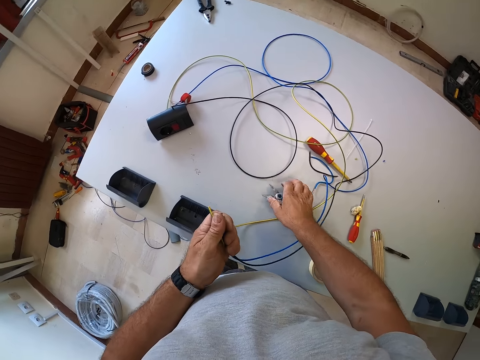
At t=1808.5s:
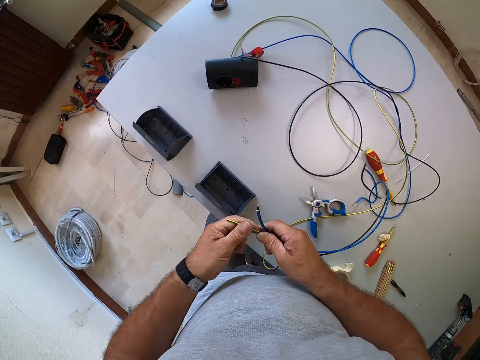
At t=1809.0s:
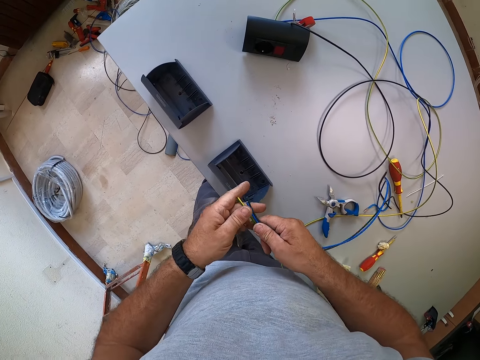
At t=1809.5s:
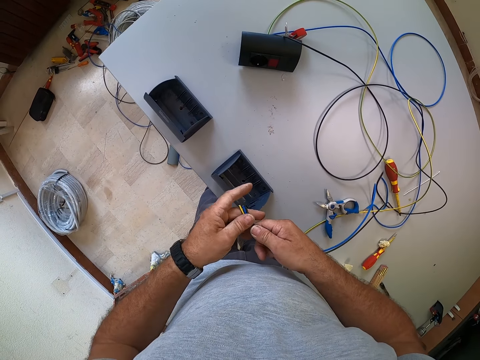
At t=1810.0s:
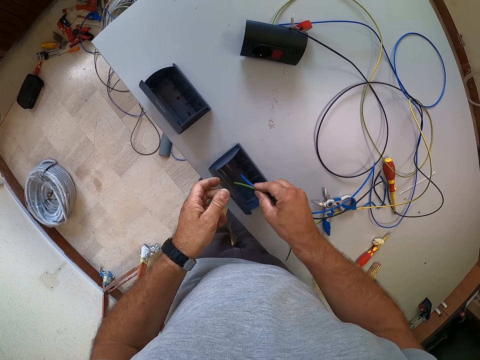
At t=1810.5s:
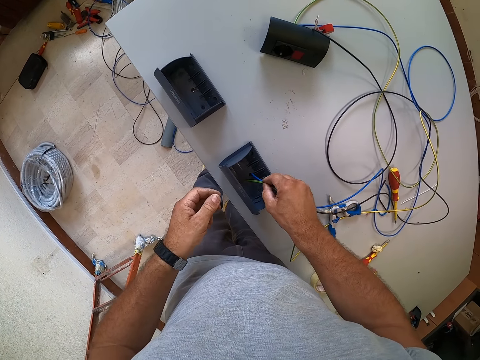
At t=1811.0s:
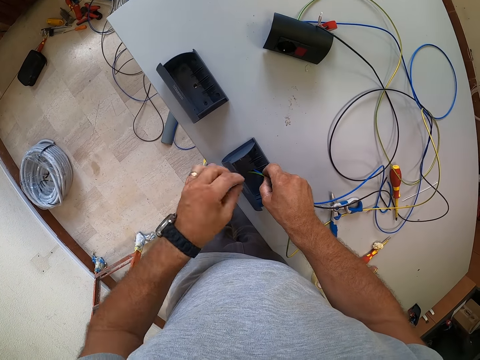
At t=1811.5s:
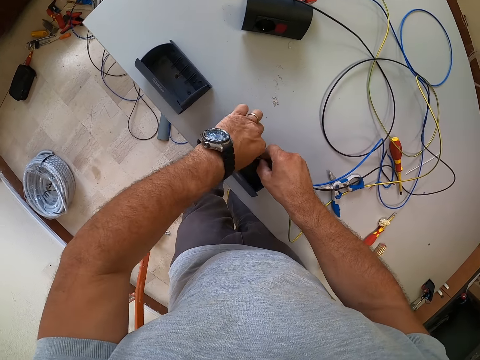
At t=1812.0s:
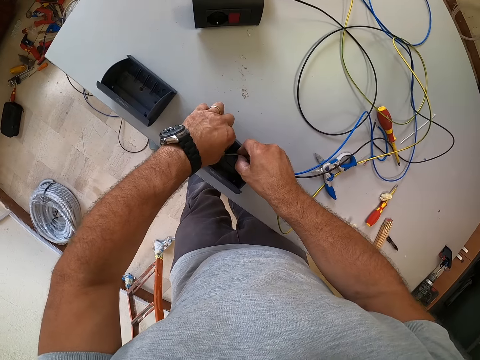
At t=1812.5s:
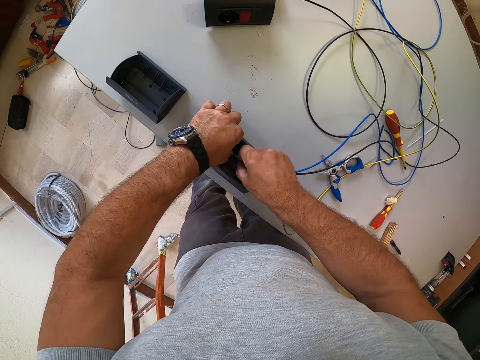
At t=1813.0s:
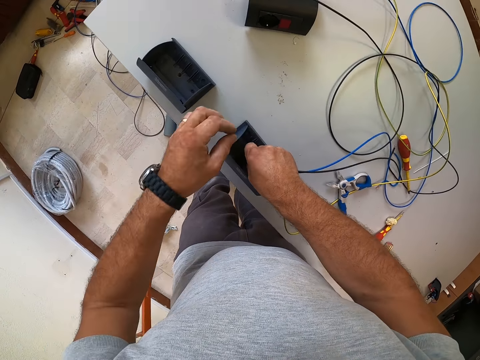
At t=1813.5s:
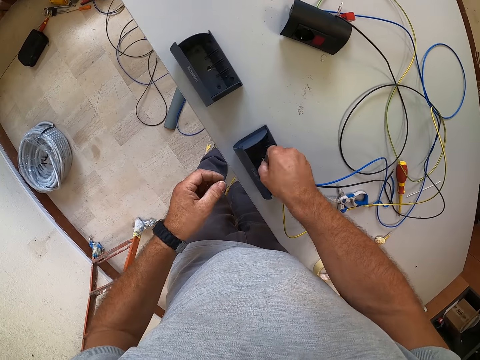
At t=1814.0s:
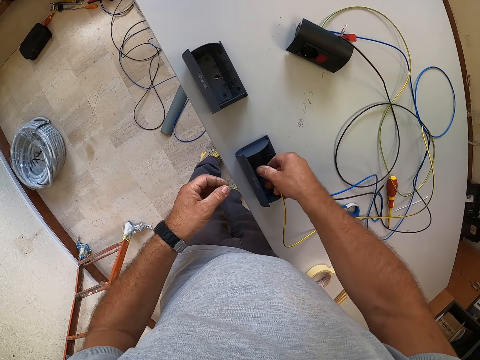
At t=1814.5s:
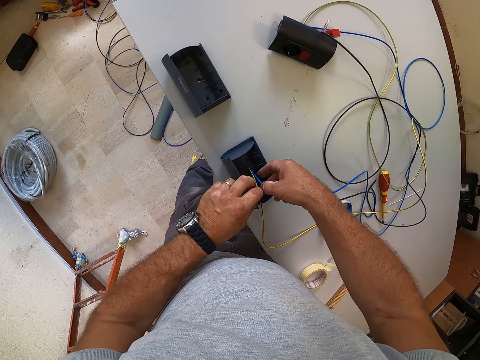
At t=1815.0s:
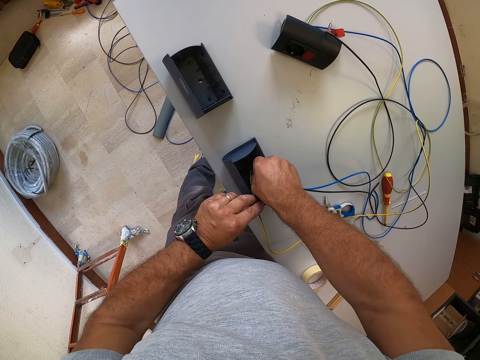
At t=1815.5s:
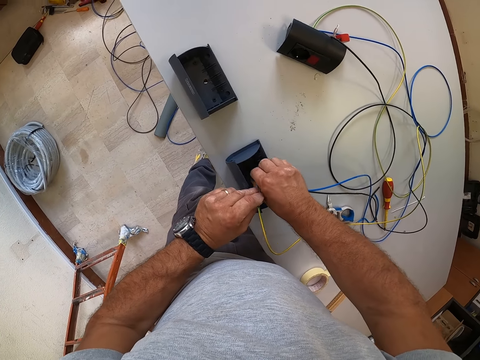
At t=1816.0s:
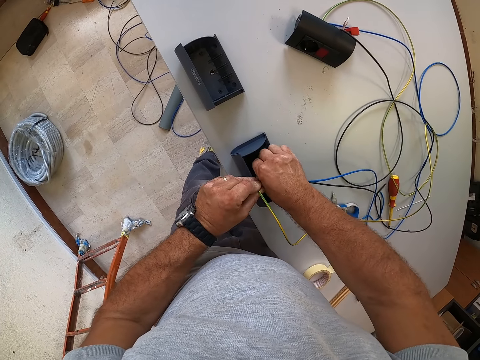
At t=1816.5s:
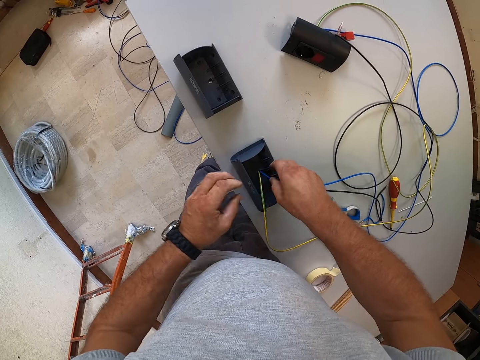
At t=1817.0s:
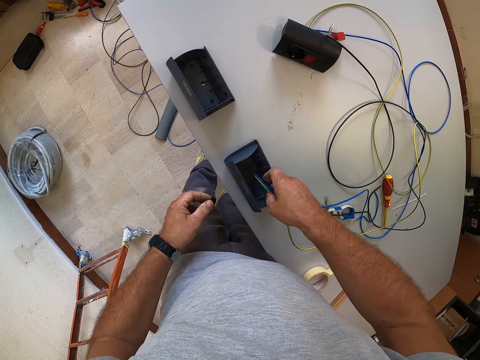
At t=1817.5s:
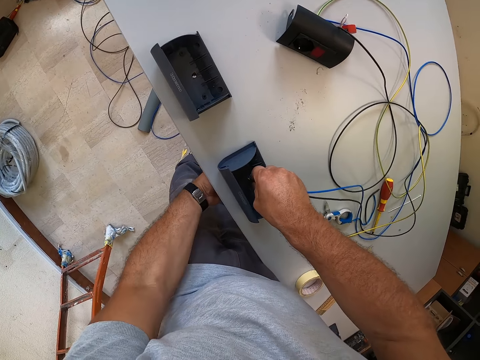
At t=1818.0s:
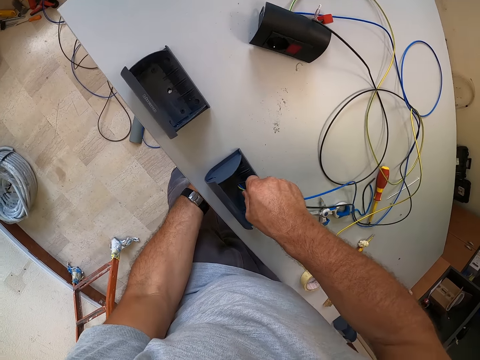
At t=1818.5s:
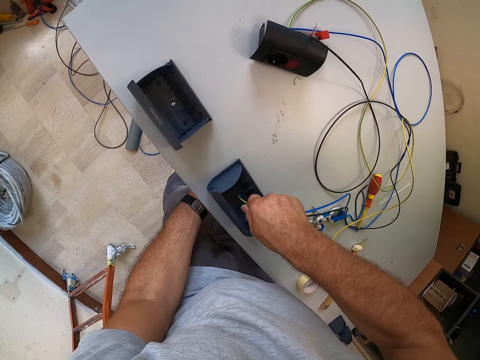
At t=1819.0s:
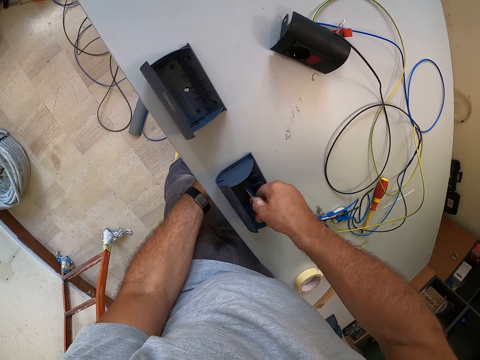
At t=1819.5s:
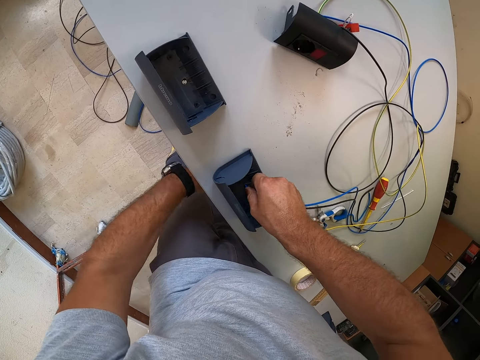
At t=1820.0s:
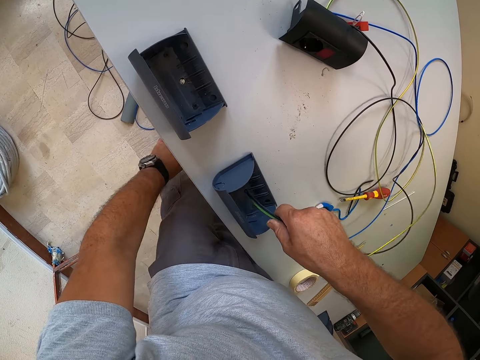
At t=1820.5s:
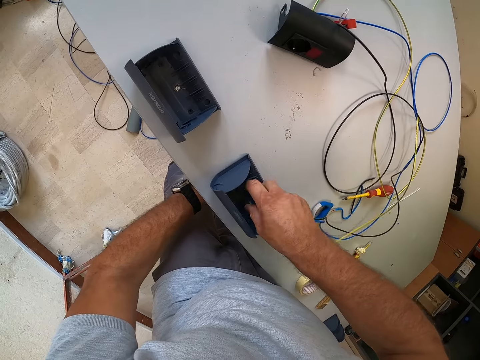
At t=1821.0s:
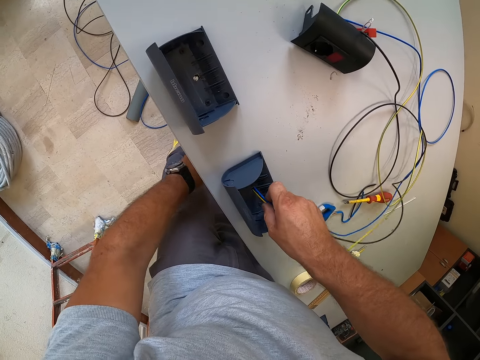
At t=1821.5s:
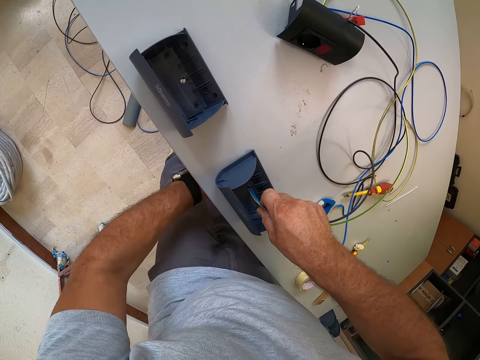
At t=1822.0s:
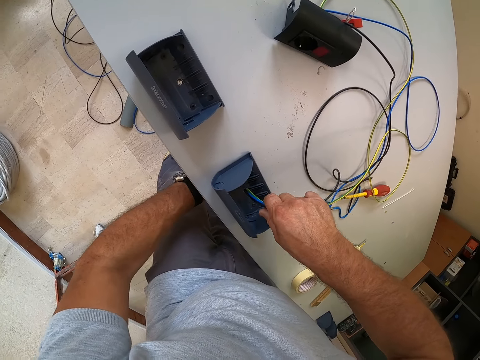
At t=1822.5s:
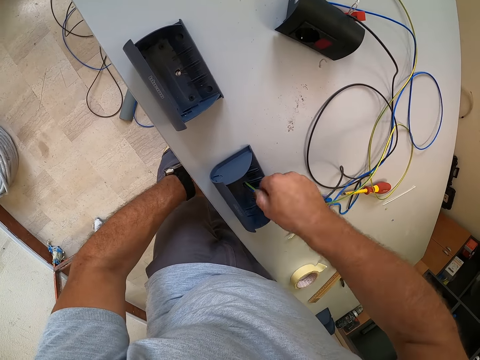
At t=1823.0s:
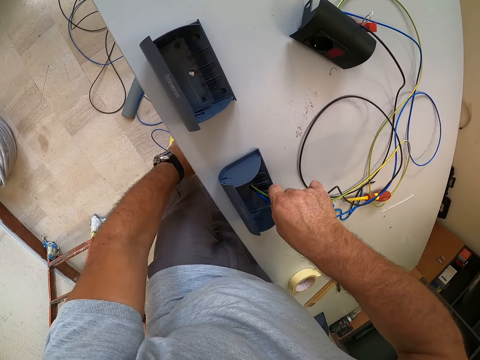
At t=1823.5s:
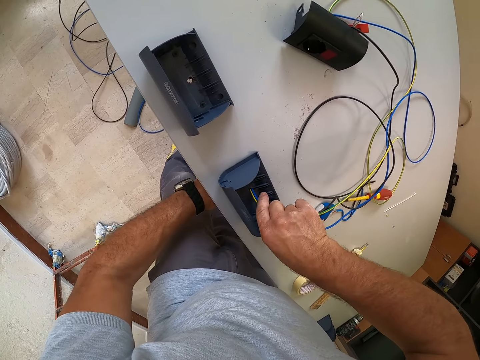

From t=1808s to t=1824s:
The camera wearer drops the pliers back on the table. He holds the cables with both hands. He passes the wires through the socket back box or socket box. He inserts the cables with both hands. He removes one hand from the cables. He inserts the cables in the socket box. He holds the cables with both hands. He inserts the cables in the socket box. He pulls the wires from under the table with his left hand. He inserts the cables in the socket box. He pulls the cables under the table.

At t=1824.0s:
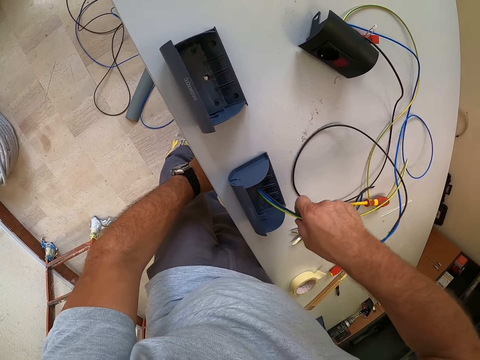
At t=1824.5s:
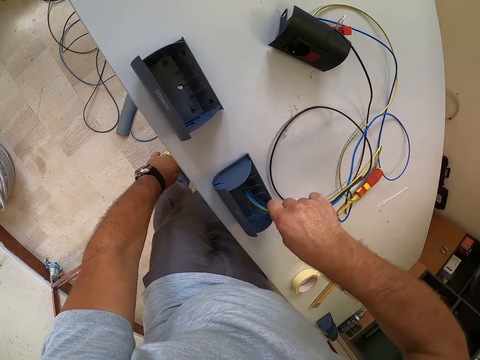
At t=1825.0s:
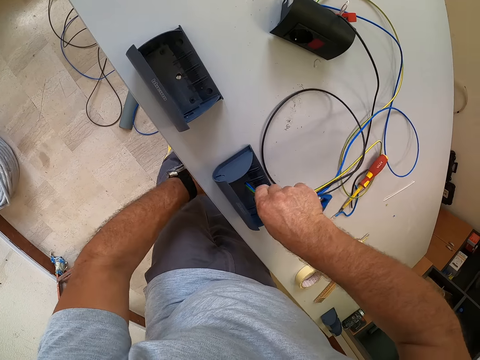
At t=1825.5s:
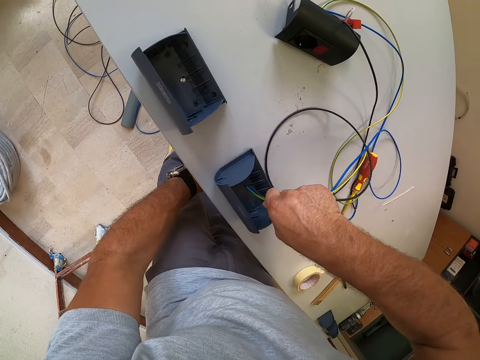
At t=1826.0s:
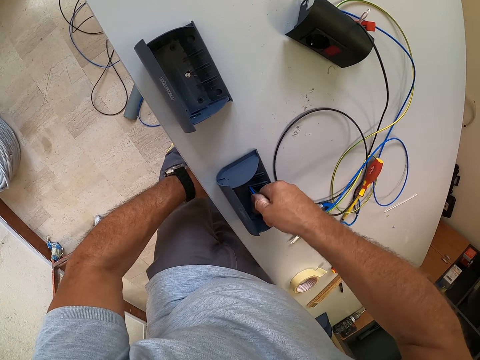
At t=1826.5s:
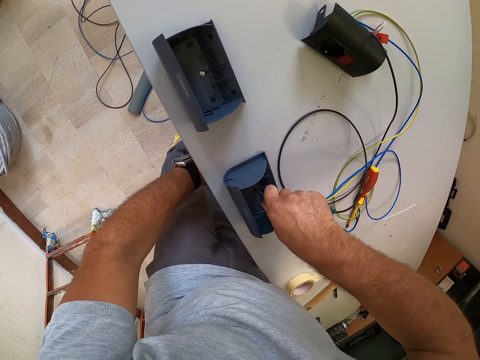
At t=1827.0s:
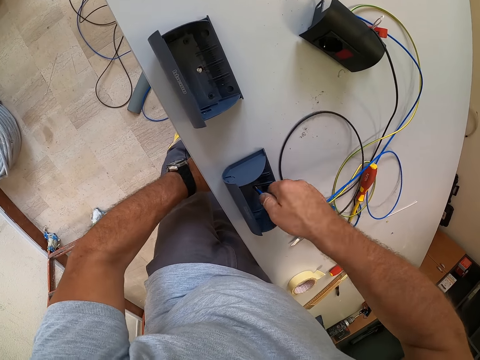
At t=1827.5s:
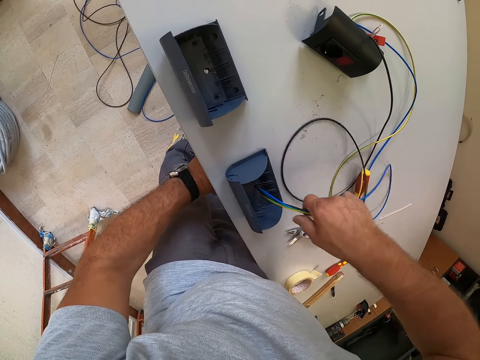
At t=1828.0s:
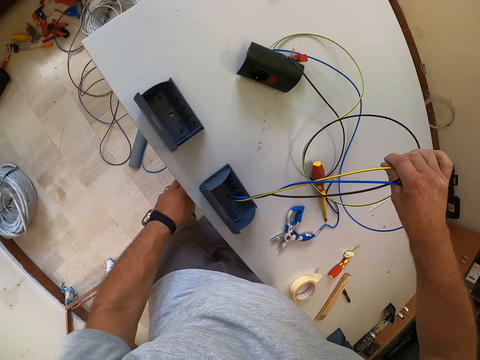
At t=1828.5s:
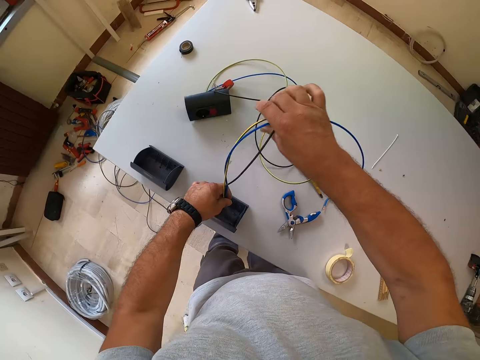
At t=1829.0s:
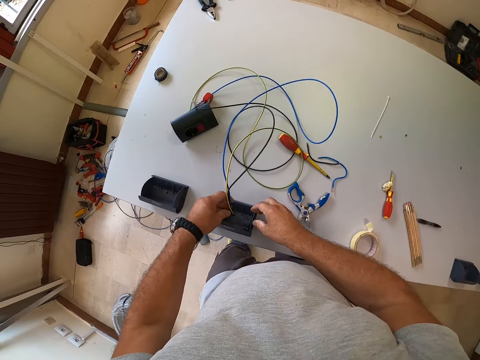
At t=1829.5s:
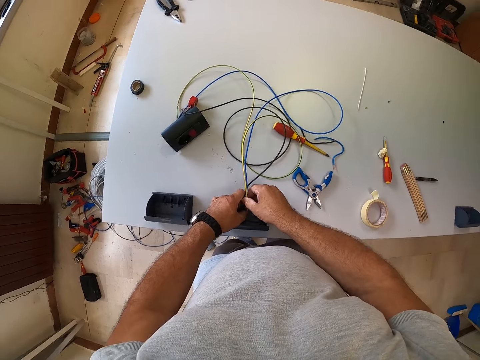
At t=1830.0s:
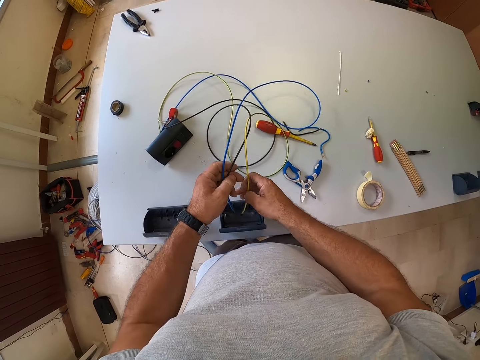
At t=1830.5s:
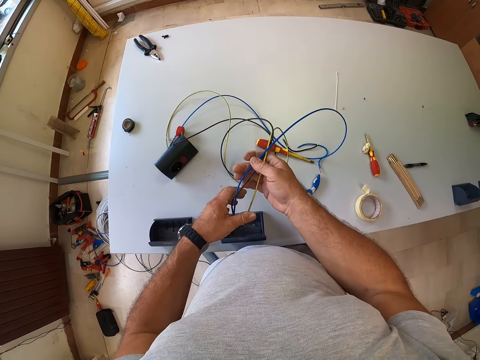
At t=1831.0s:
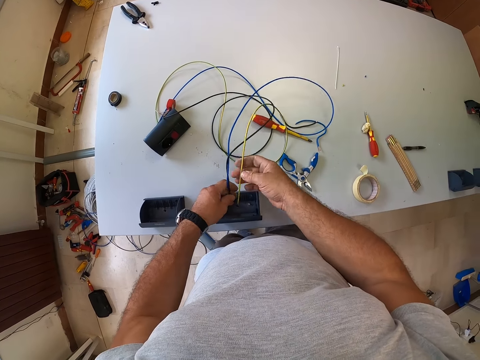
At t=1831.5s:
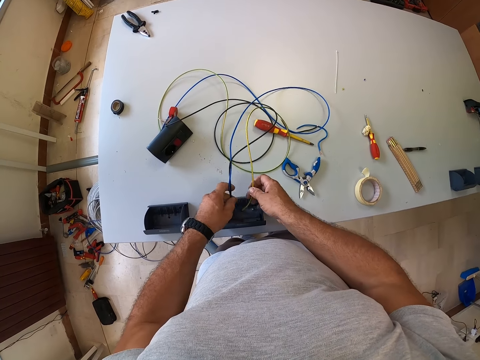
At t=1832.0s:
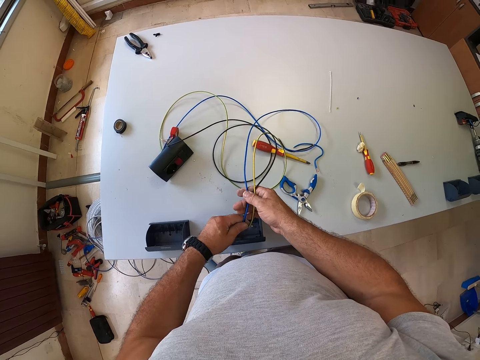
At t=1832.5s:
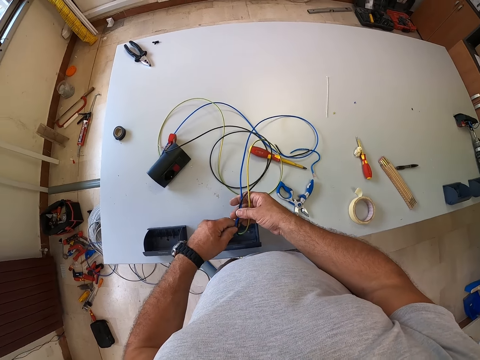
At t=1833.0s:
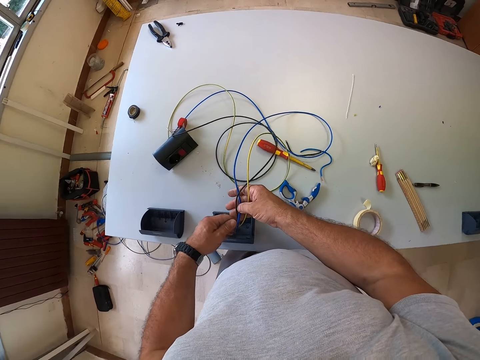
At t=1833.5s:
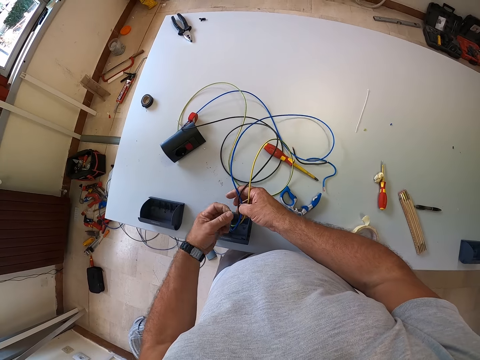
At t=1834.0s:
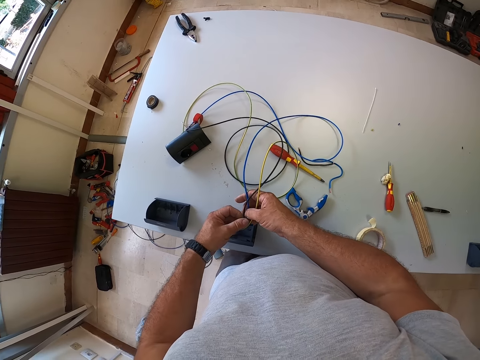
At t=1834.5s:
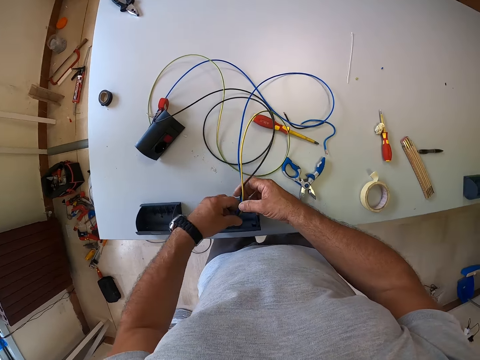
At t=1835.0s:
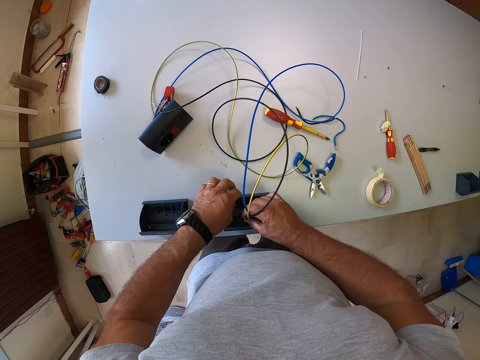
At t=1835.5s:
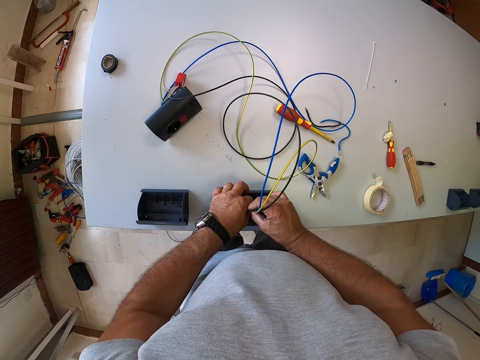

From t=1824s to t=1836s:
The camera wearer inserts the cables in the socket box. They pull the cables under the table. They pull the cables. They hold the cables with both hands. They sort the wires.
